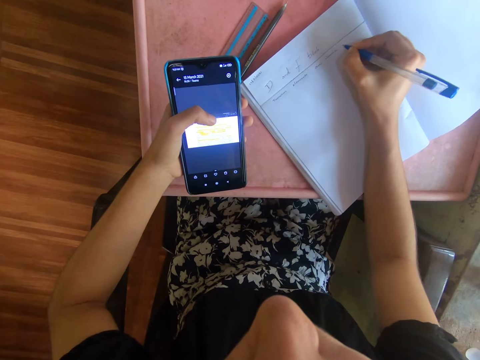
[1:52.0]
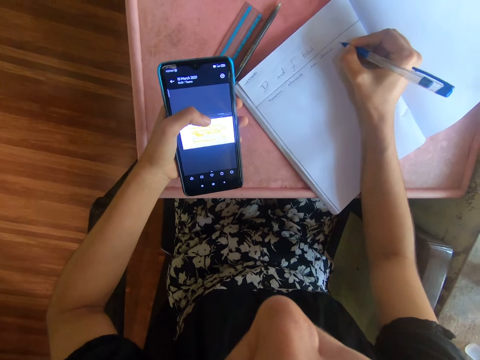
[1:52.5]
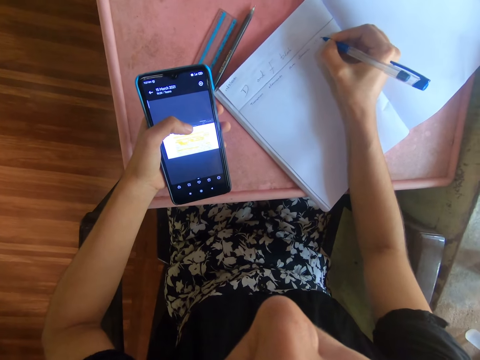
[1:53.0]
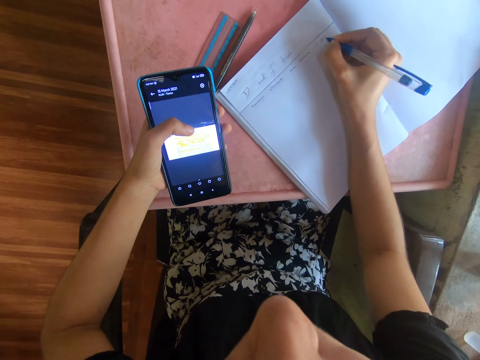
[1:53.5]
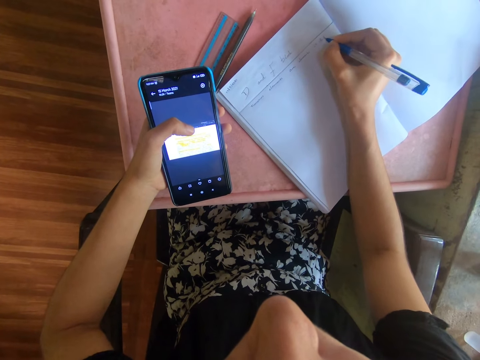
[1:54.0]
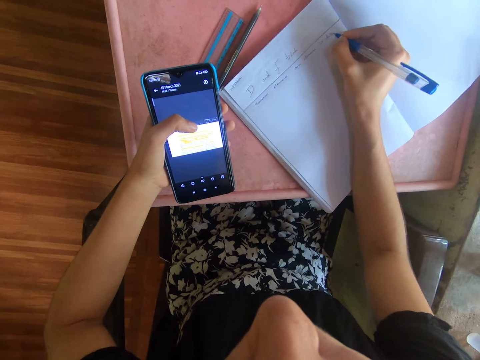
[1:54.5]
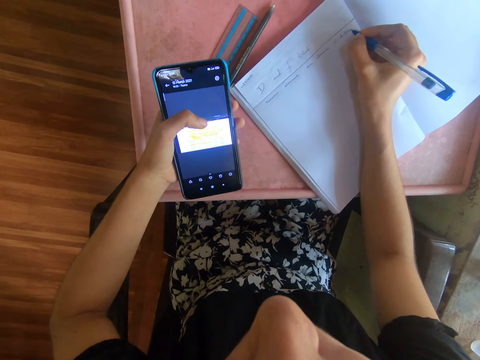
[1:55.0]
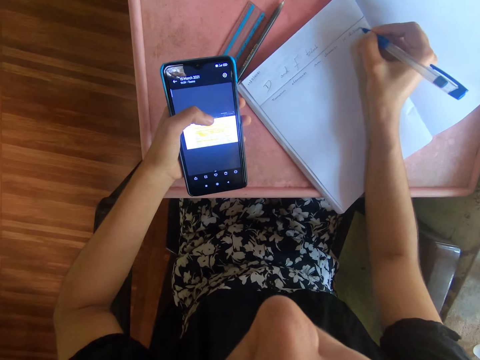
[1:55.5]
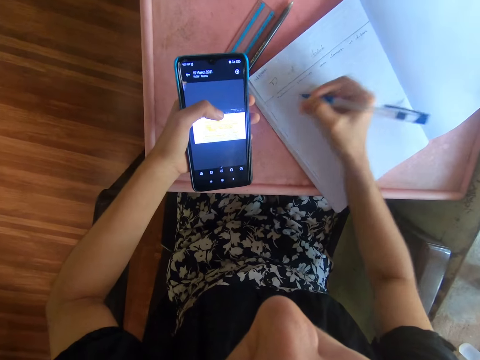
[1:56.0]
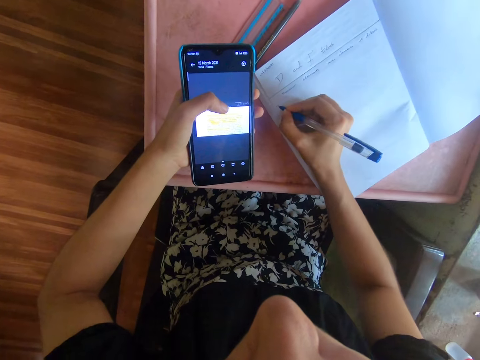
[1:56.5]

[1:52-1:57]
The camera wearer writes on a book with a pen.

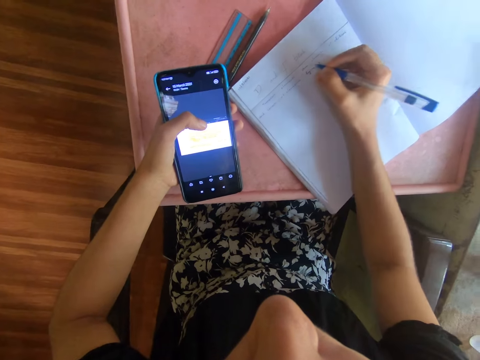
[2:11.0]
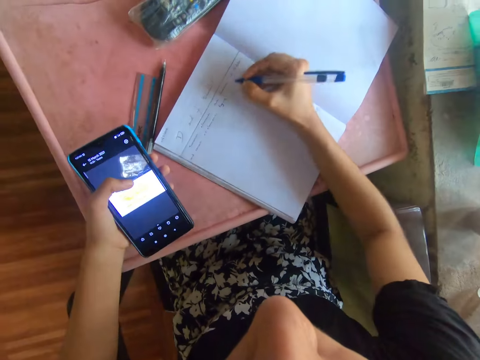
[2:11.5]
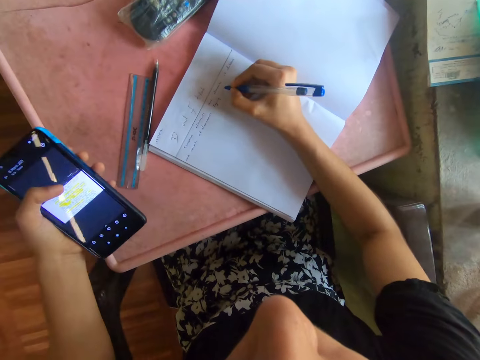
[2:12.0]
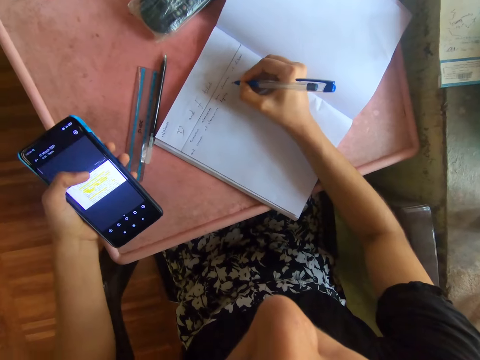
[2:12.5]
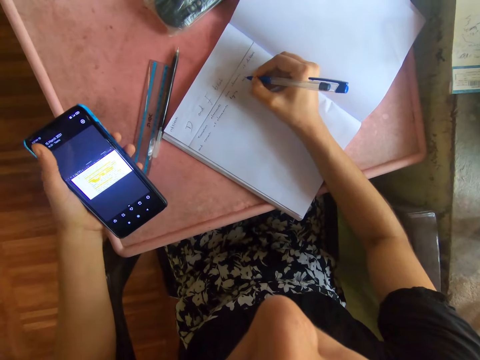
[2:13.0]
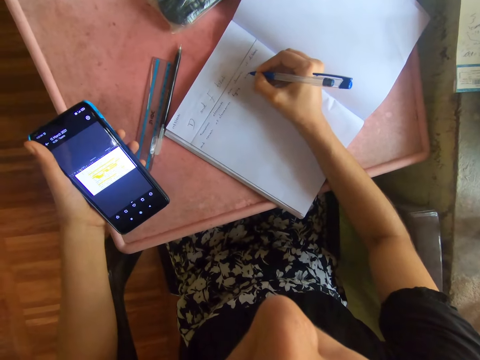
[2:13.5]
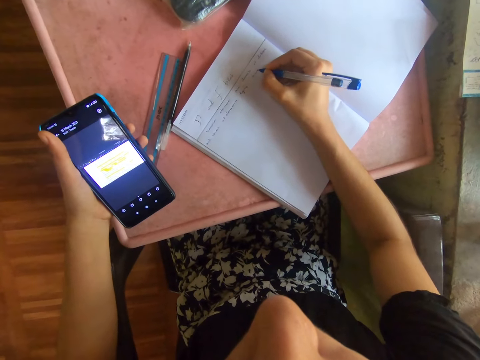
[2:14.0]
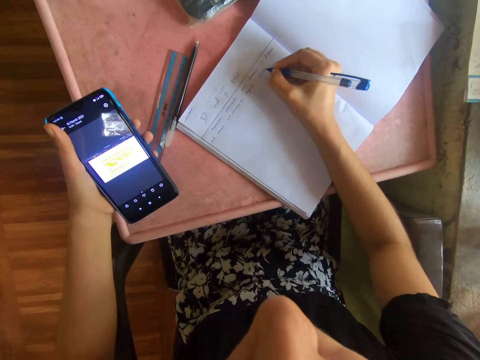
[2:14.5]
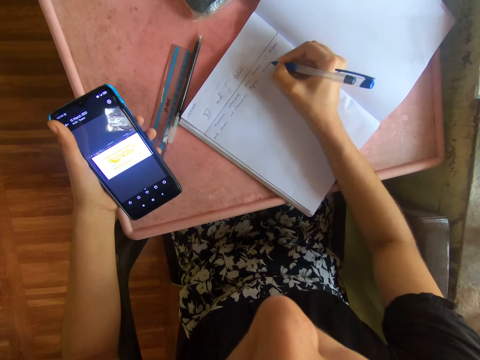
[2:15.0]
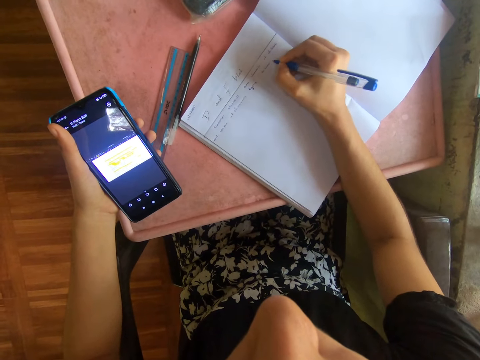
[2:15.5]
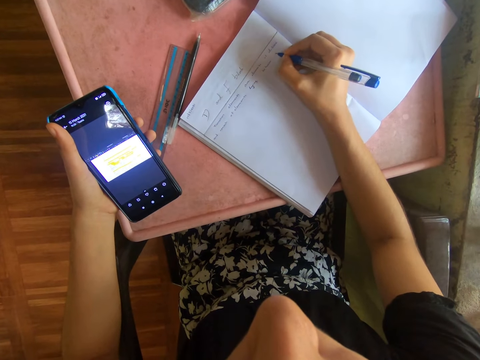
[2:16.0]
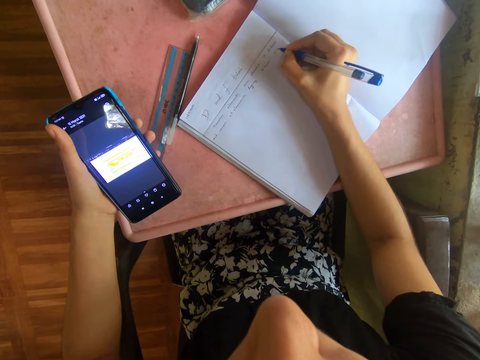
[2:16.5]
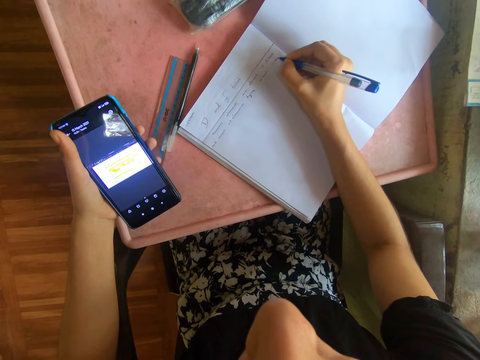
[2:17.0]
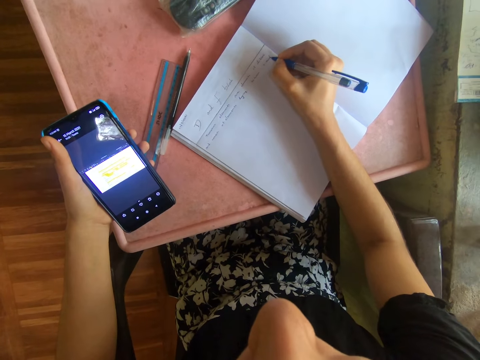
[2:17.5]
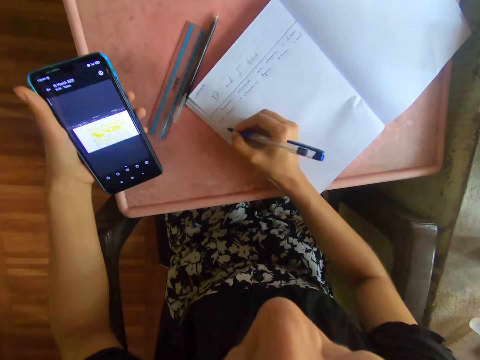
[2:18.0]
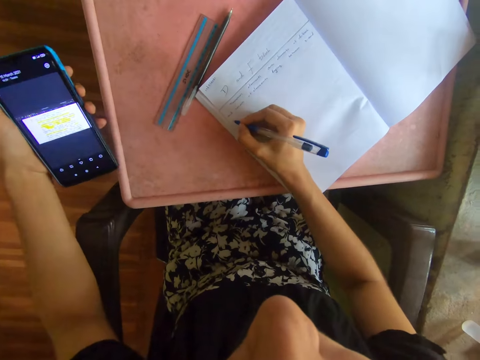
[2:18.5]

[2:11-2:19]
The camera wearer moves her left hand. She withdraws a finger from the phone. She writes on a book with a pen.

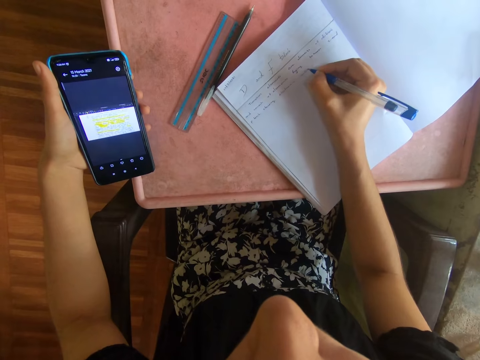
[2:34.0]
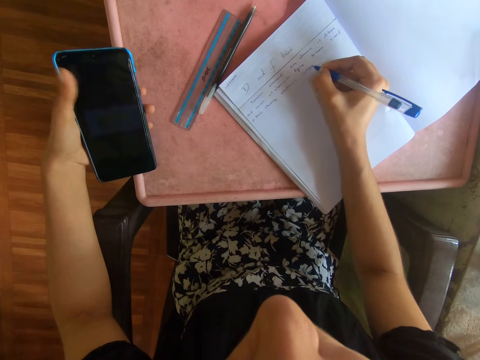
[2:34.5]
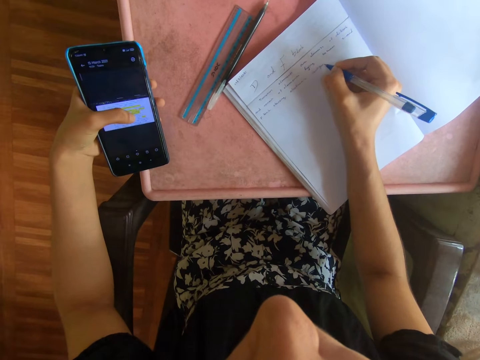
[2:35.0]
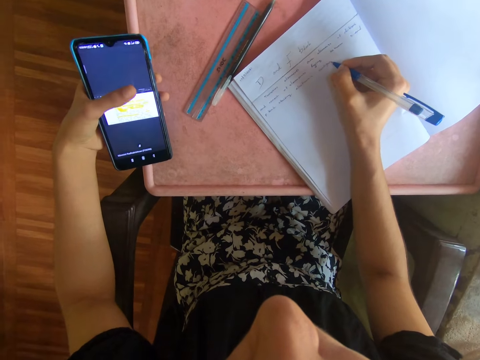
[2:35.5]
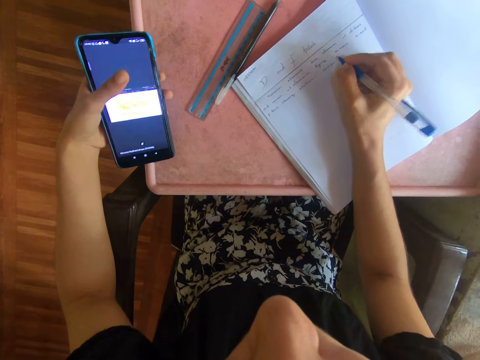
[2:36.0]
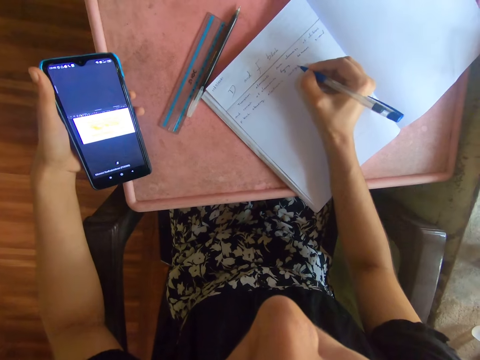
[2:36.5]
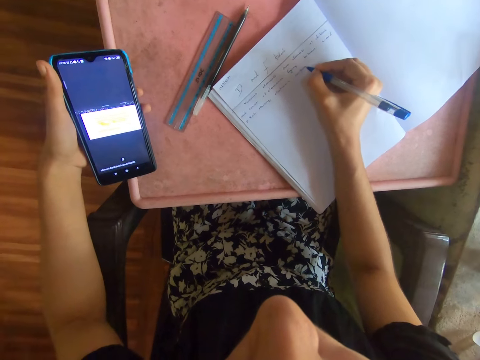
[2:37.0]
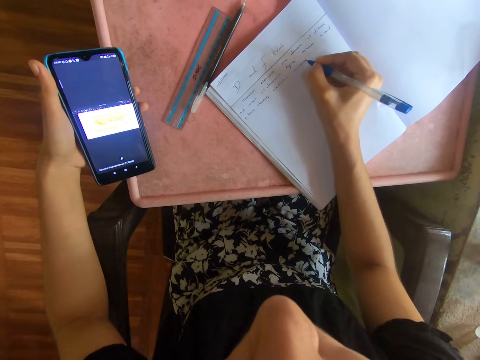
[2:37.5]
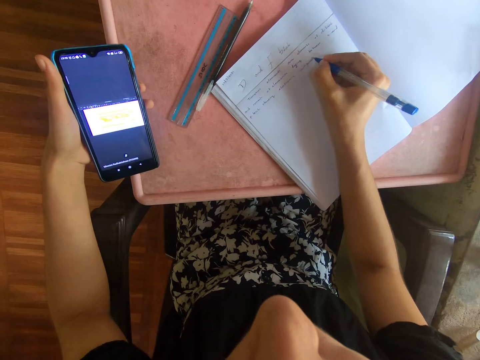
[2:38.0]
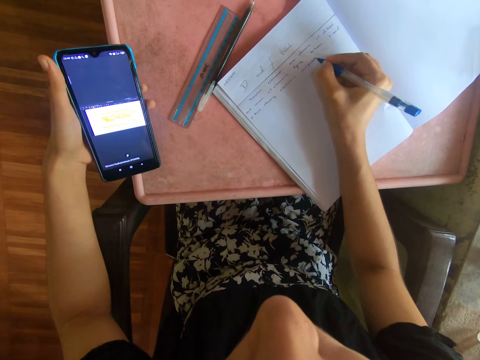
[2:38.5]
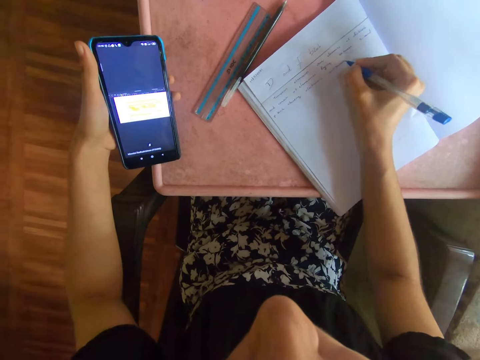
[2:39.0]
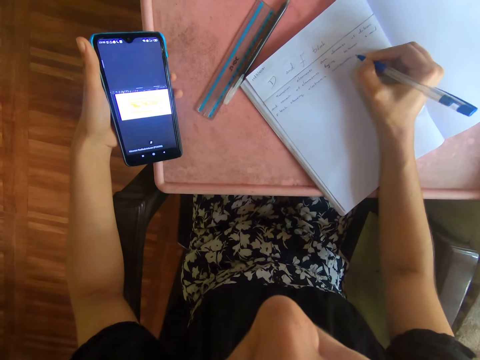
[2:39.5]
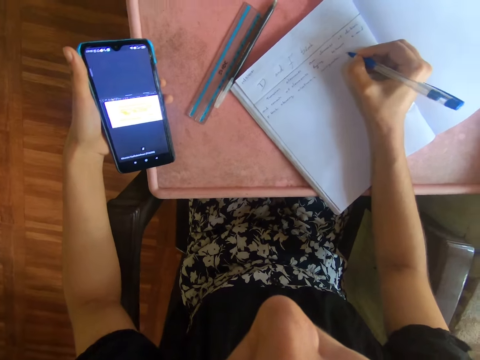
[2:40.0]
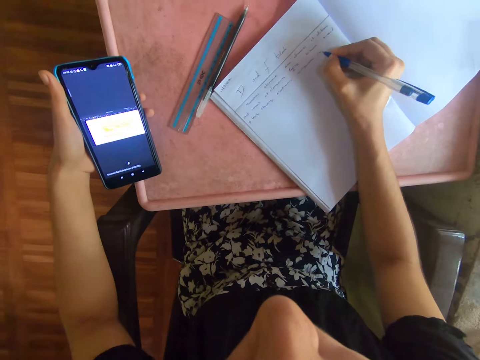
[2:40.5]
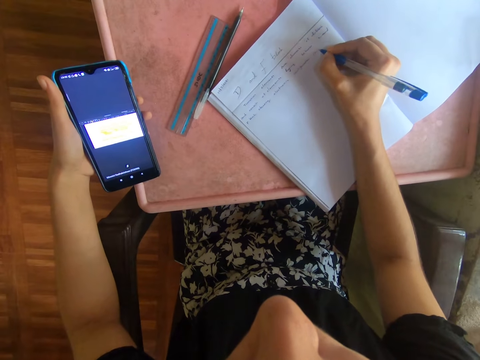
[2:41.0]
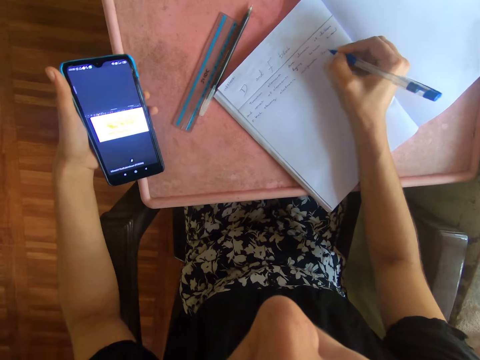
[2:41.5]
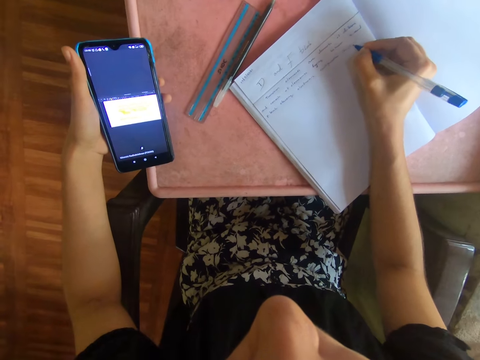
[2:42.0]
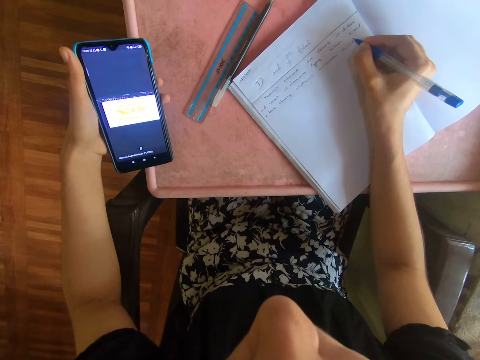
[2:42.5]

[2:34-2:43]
The camera wearer operates a phone. They write on a book with a pen.
